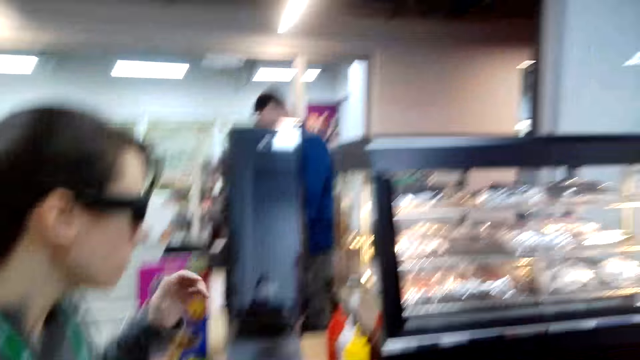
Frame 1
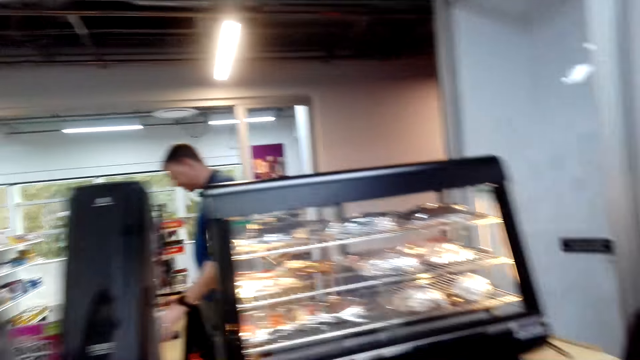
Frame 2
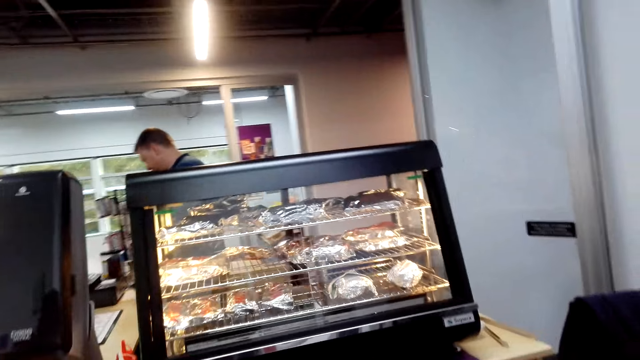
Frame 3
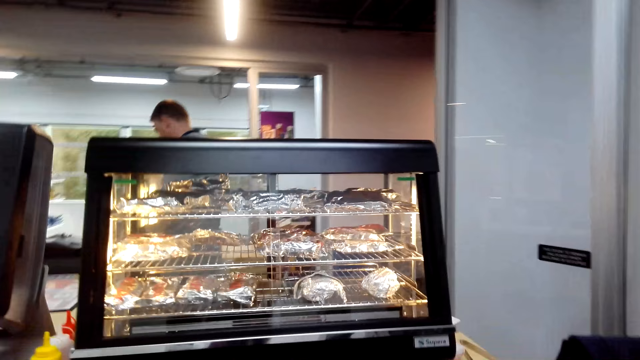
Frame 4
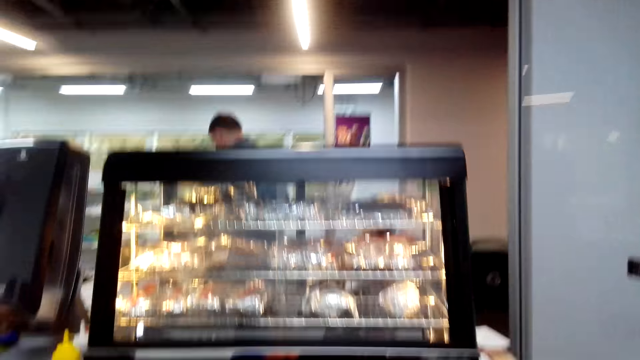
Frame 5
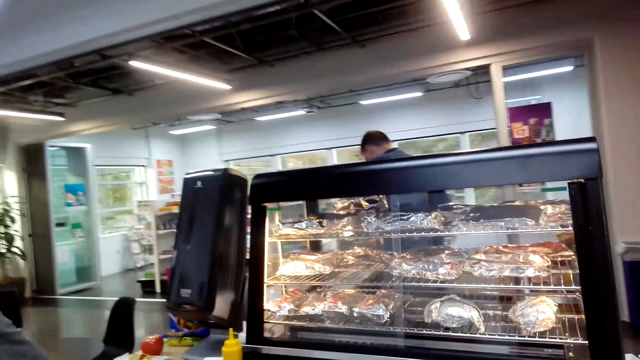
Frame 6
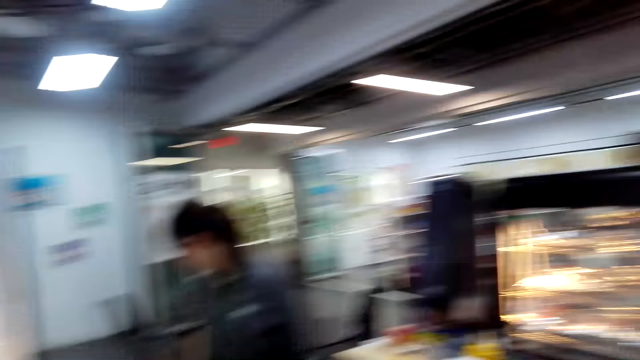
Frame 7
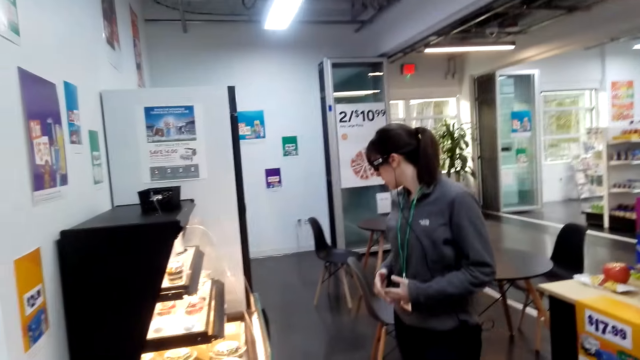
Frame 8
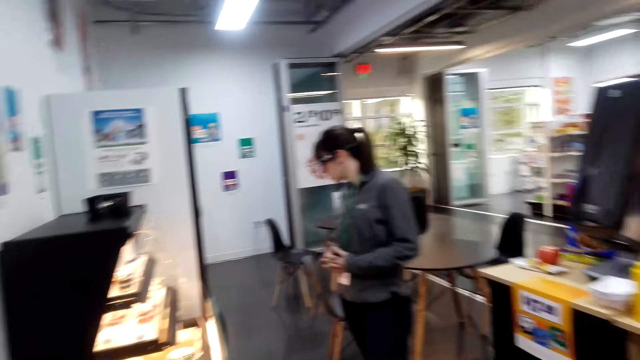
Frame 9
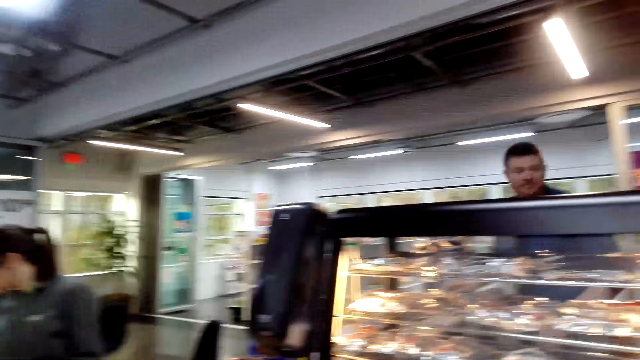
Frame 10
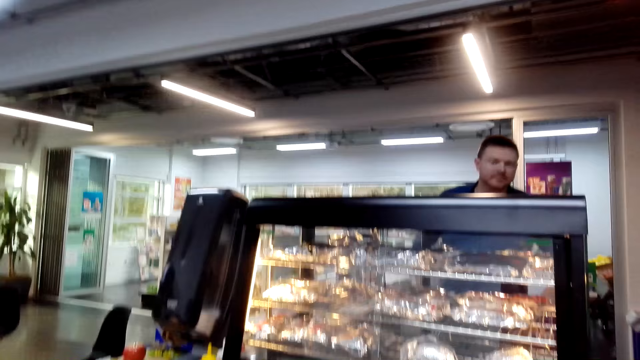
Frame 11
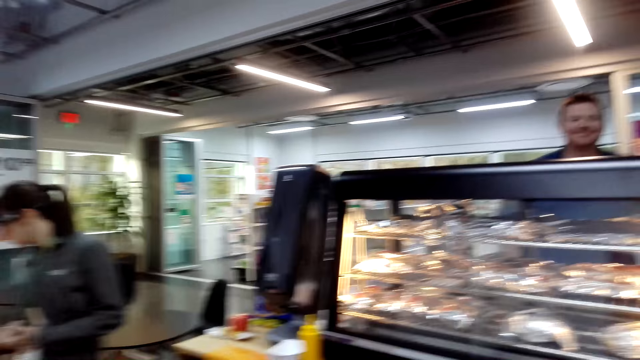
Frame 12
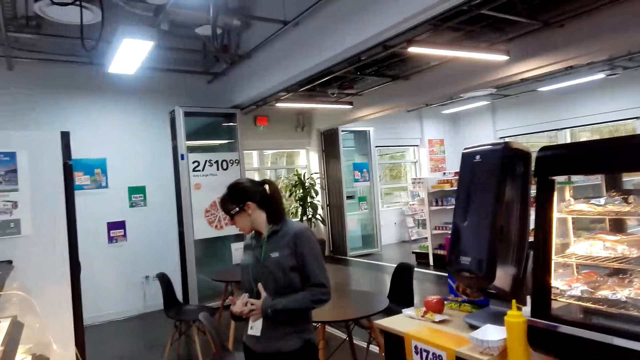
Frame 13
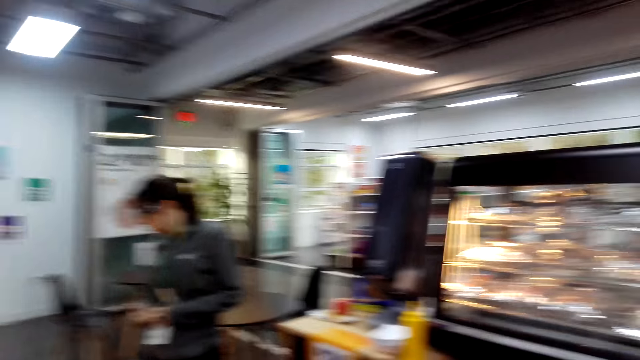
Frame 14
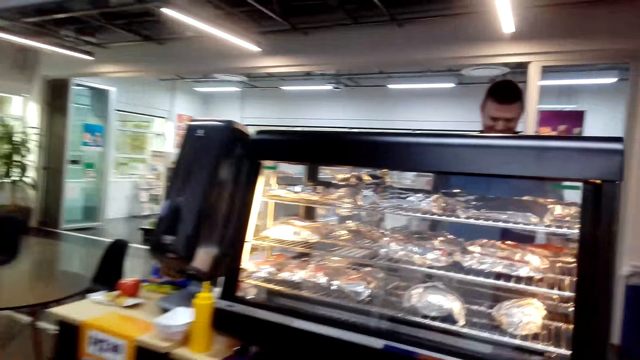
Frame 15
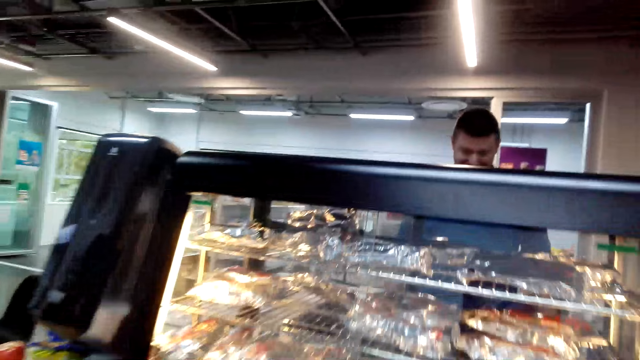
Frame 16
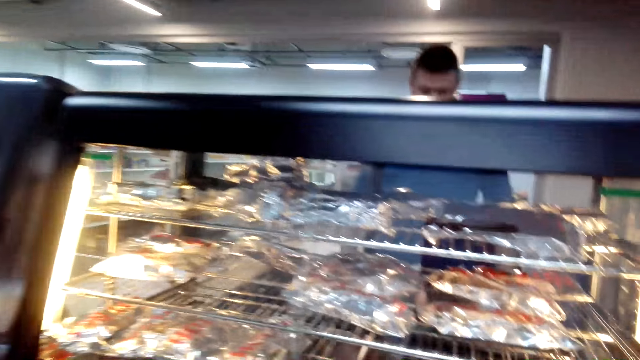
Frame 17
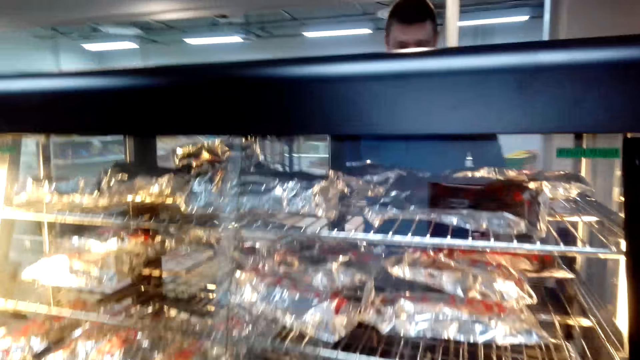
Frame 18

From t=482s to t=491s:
The camera wearer looks around. A lady stands at a point. The camera wearer looks around.

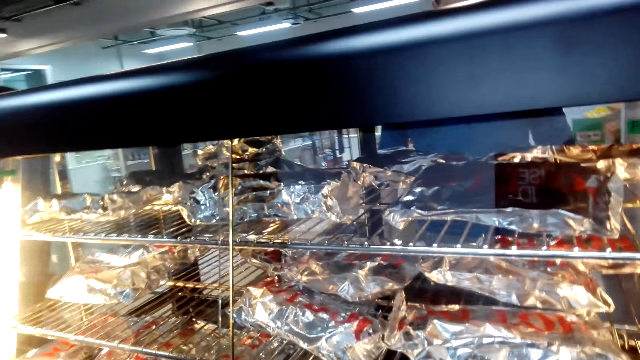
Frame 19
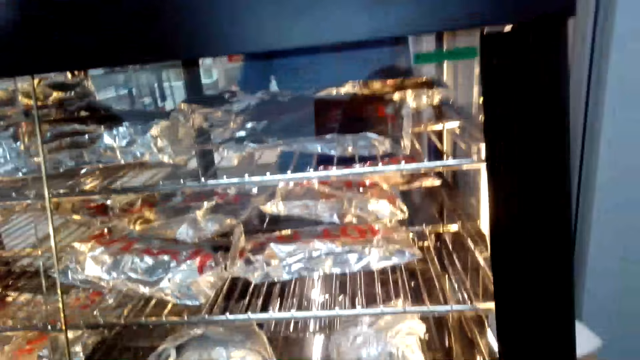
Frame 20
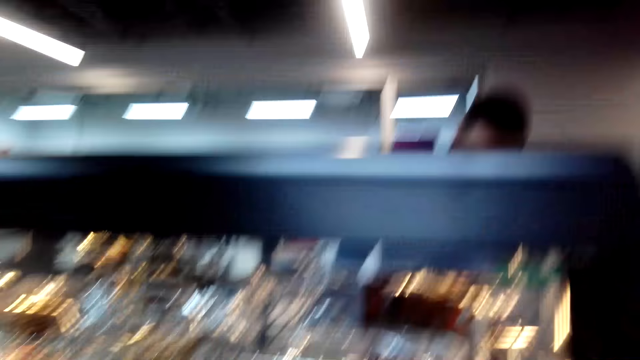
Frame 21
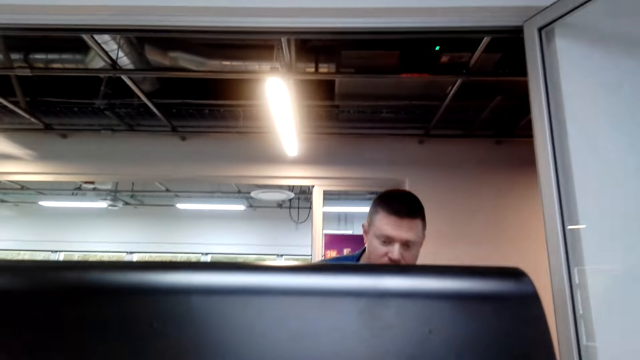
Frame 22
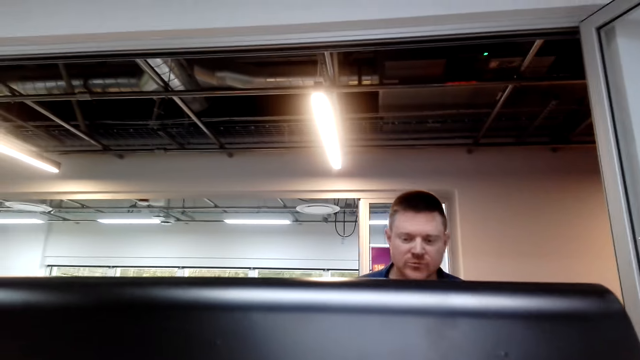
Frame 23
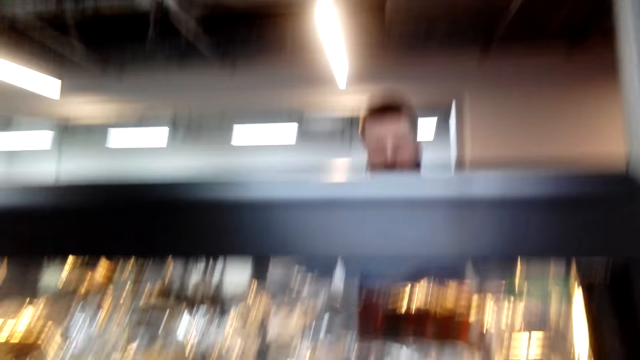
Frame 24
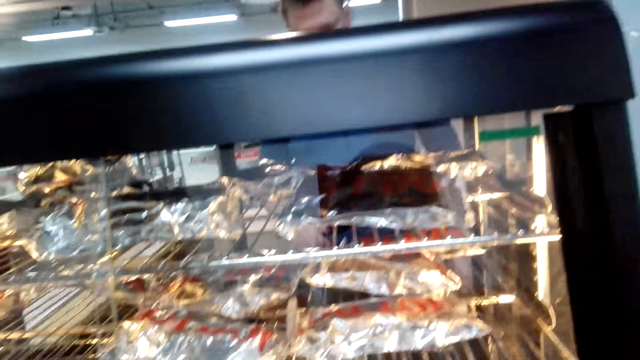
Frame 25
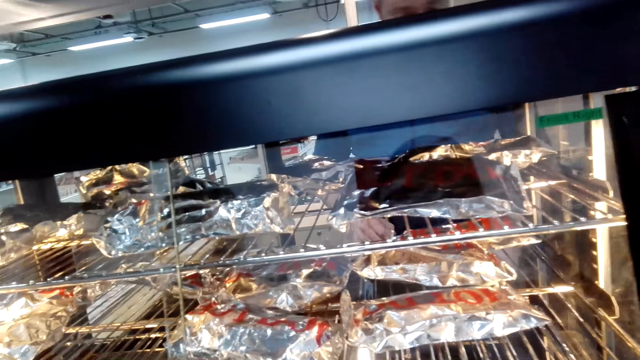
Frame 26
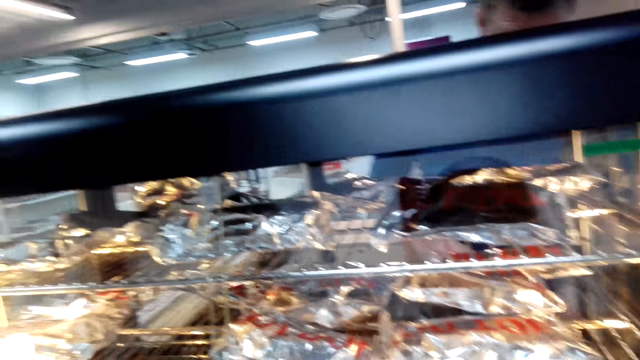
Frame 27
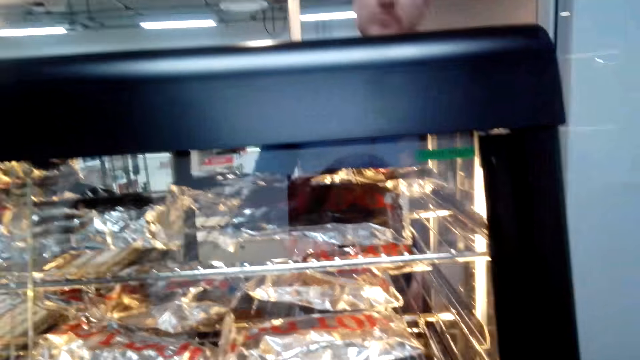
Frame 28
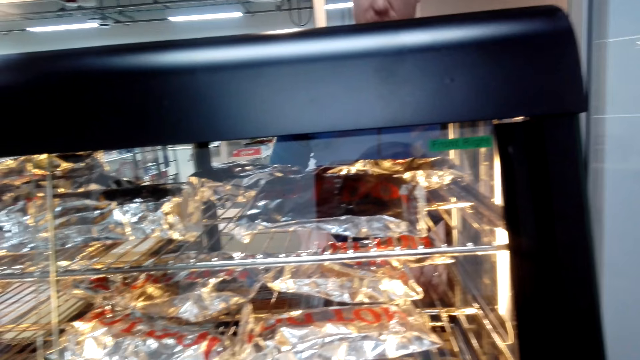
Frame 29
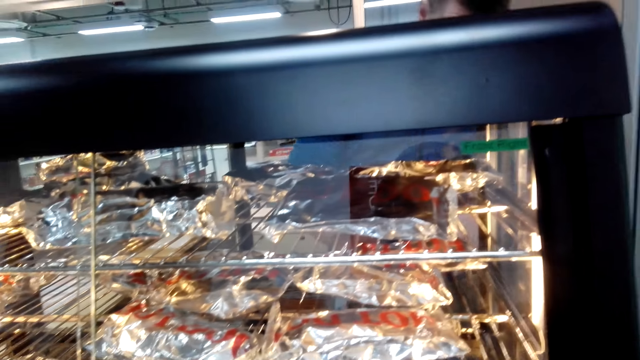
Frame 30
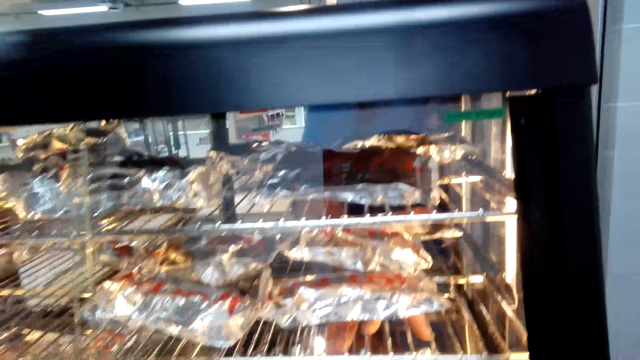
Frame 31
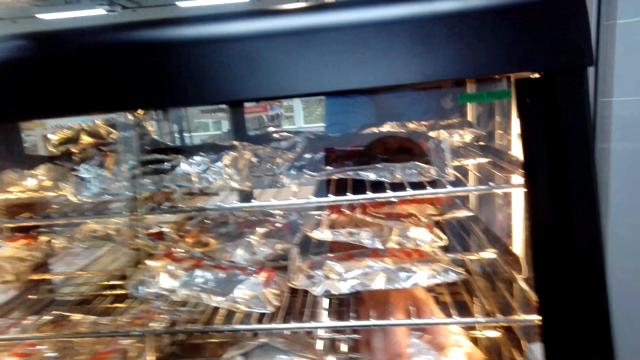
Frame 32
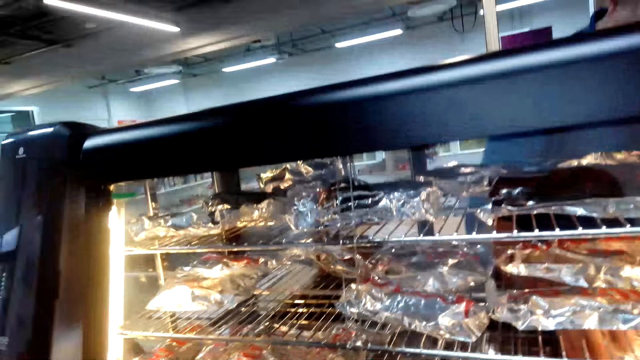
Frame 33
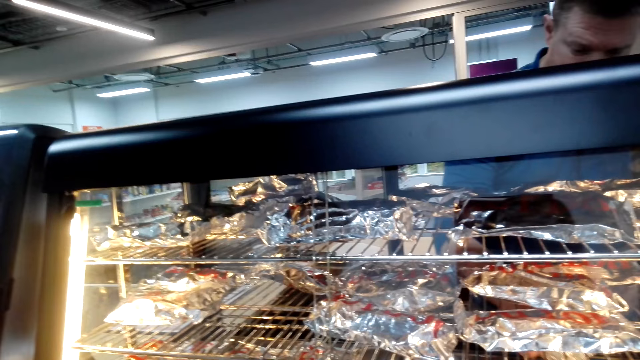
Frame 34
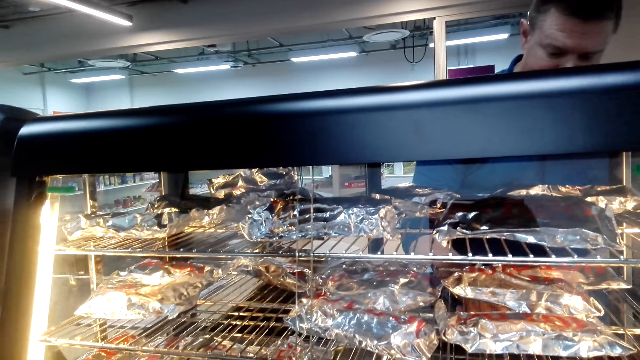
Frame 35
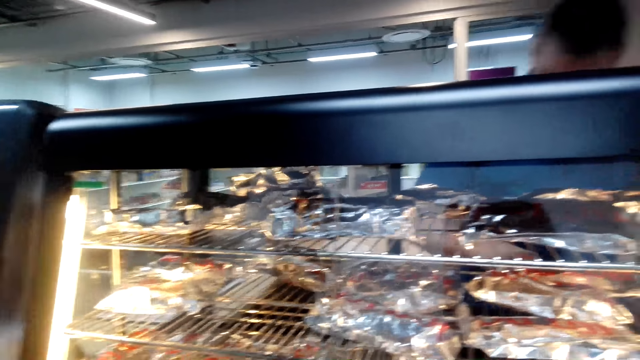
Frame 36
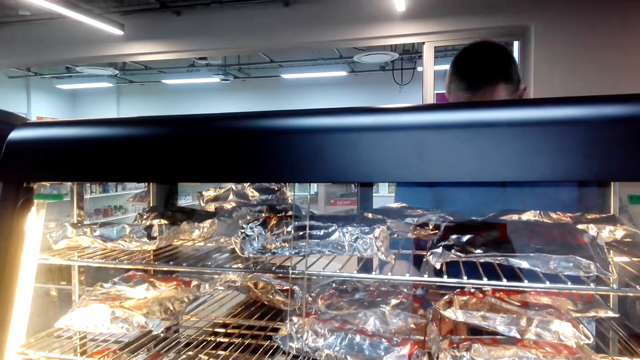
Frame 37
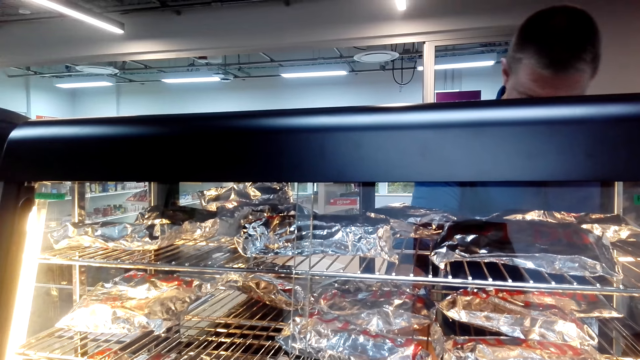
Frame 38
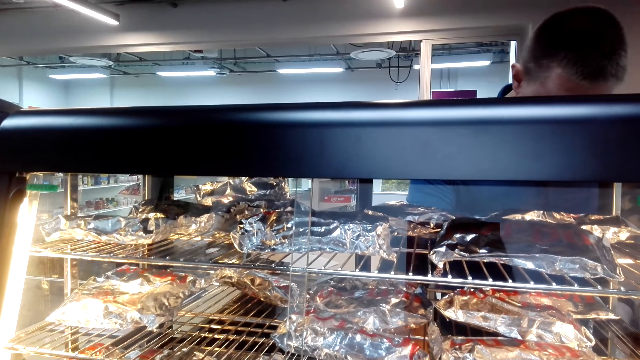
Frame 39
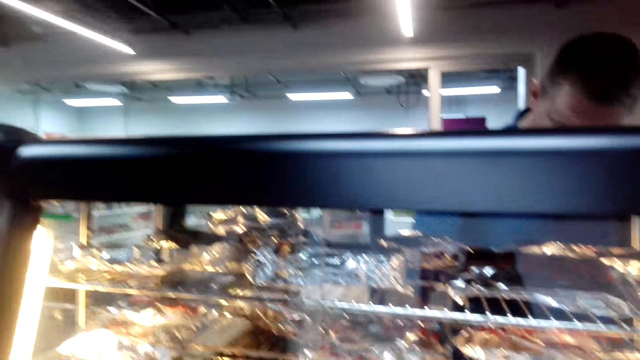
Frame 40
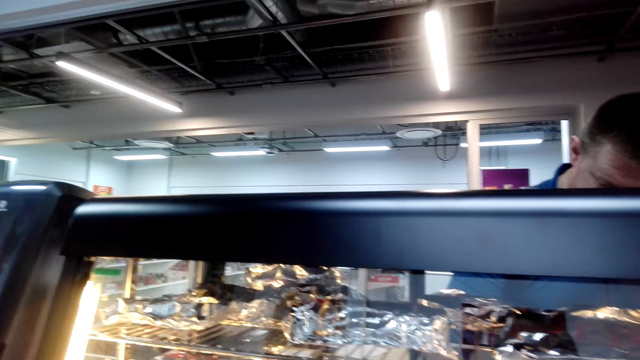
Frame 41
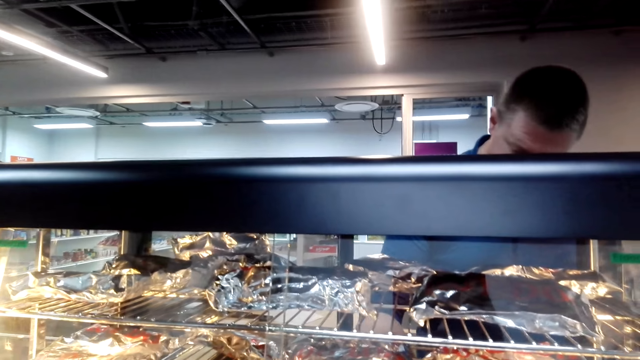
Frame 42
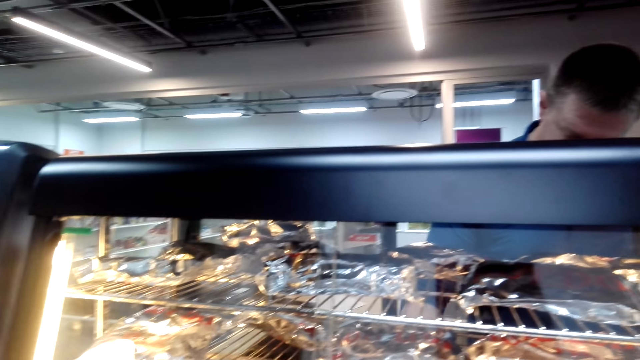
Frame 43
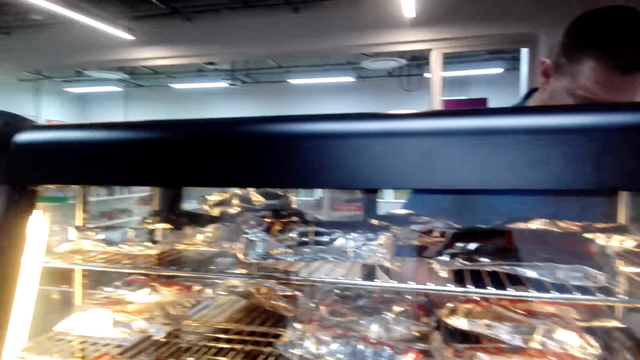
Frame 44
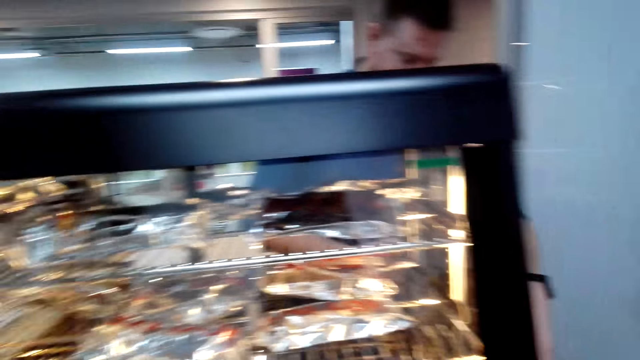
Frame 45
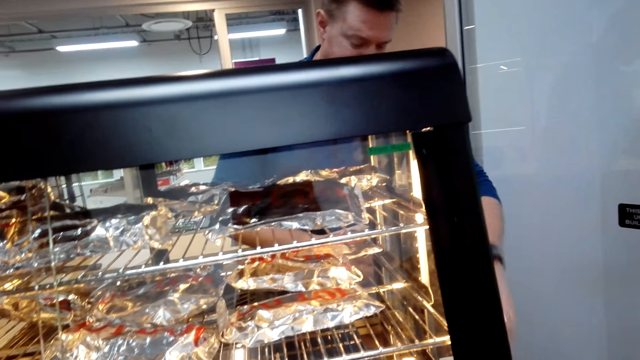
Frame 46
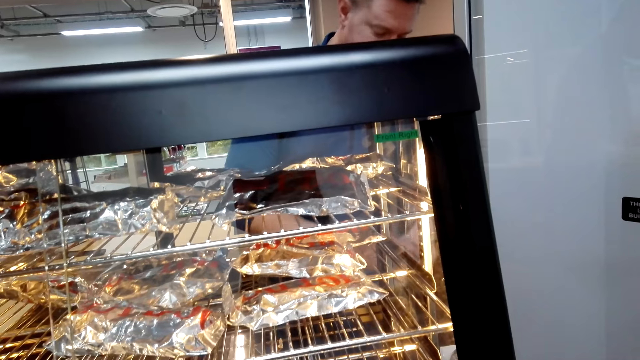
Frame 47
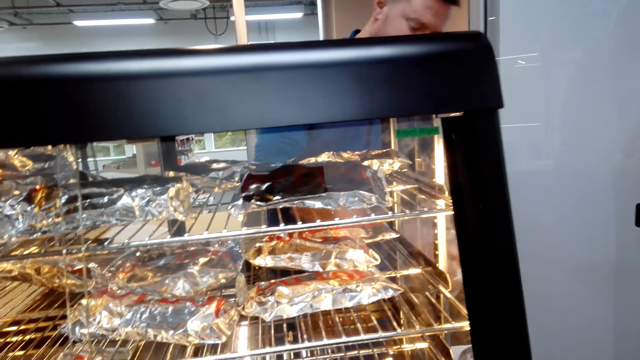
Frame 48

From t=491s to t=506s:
A man converses with the camera wearer. The camera wearer looks around. The man picks up a cheeseburger on the grill.
